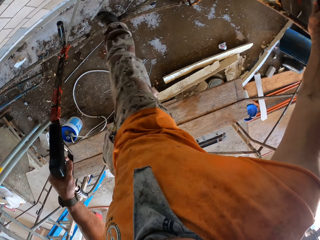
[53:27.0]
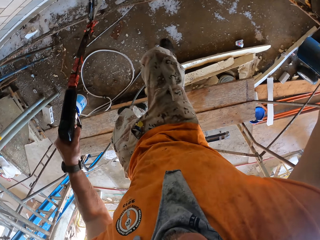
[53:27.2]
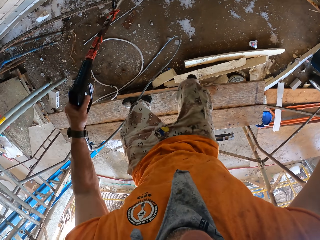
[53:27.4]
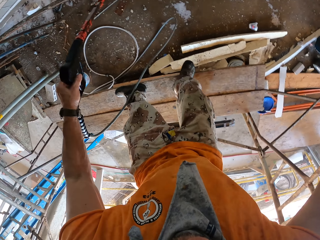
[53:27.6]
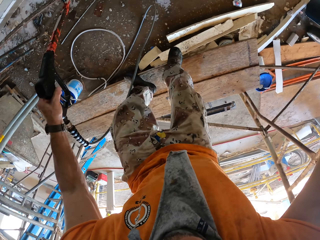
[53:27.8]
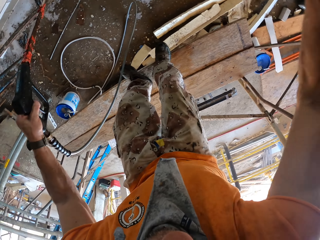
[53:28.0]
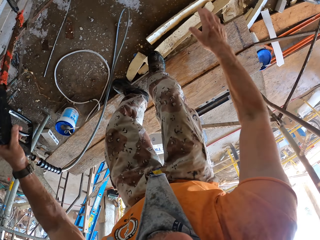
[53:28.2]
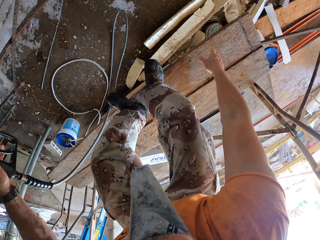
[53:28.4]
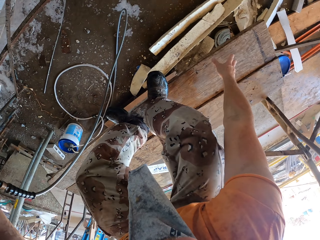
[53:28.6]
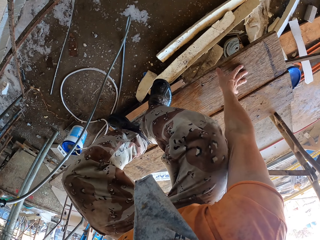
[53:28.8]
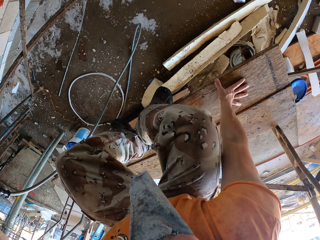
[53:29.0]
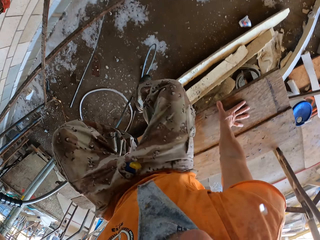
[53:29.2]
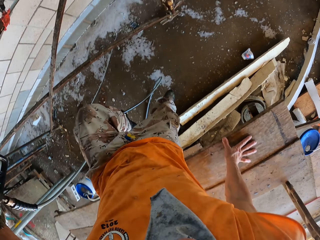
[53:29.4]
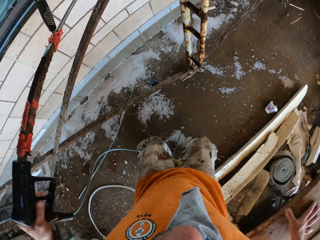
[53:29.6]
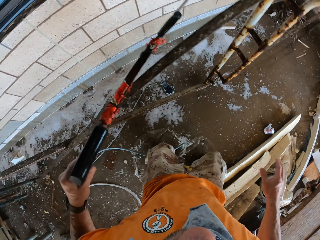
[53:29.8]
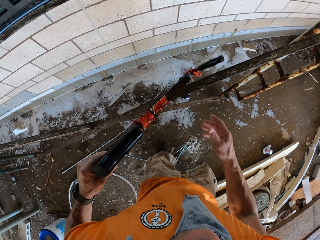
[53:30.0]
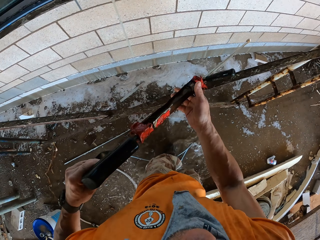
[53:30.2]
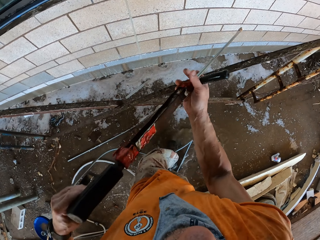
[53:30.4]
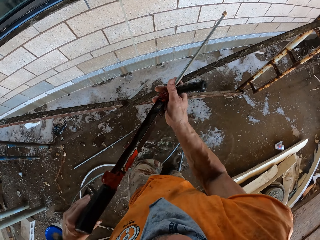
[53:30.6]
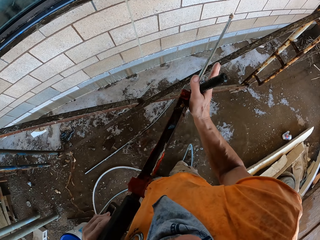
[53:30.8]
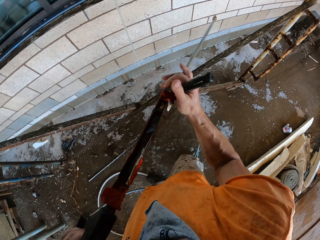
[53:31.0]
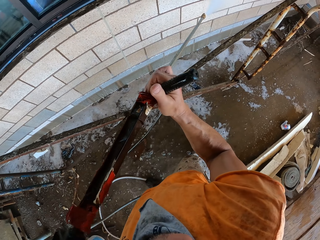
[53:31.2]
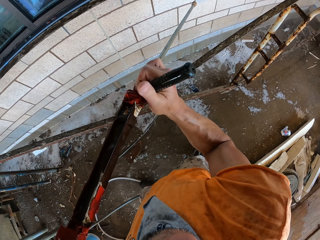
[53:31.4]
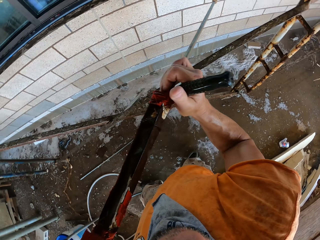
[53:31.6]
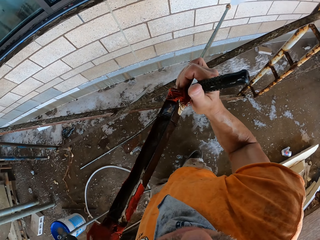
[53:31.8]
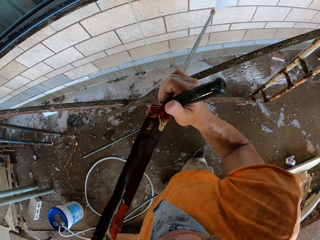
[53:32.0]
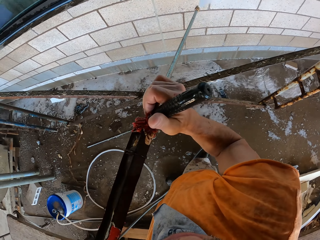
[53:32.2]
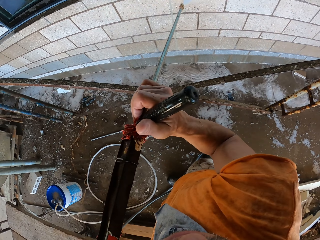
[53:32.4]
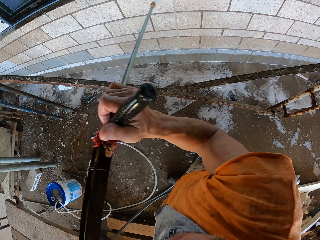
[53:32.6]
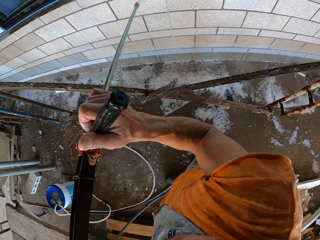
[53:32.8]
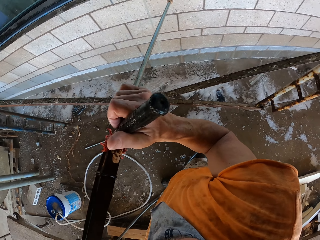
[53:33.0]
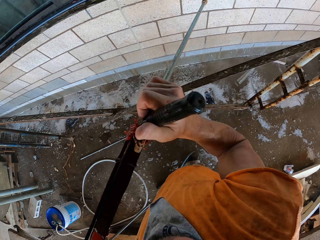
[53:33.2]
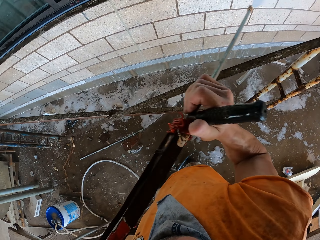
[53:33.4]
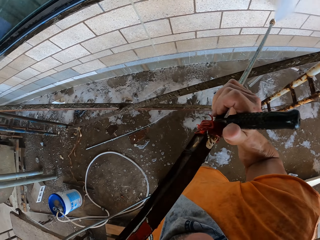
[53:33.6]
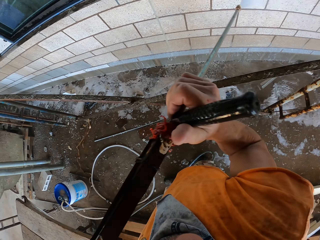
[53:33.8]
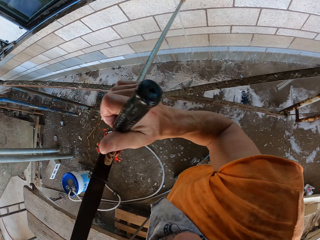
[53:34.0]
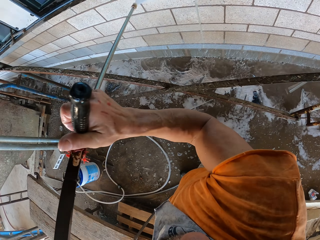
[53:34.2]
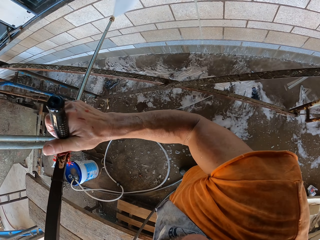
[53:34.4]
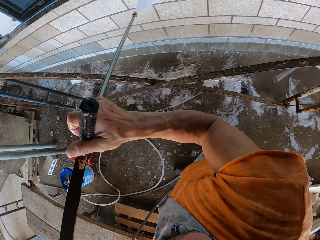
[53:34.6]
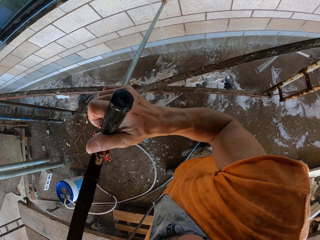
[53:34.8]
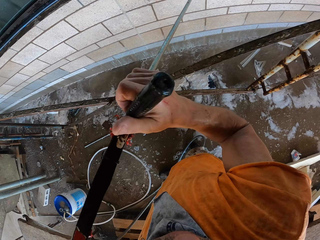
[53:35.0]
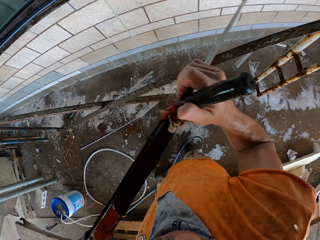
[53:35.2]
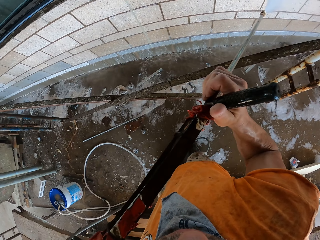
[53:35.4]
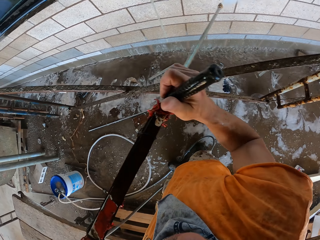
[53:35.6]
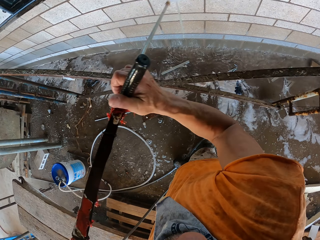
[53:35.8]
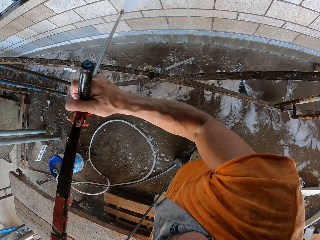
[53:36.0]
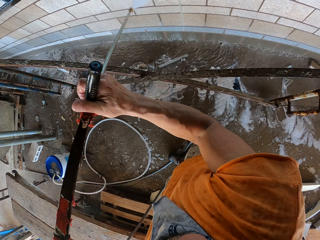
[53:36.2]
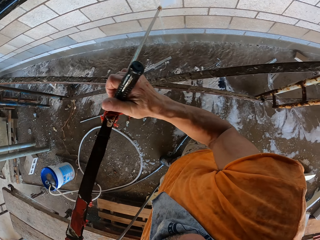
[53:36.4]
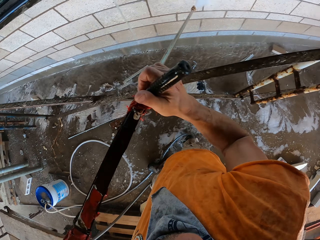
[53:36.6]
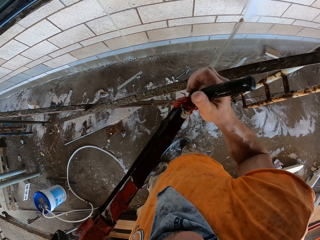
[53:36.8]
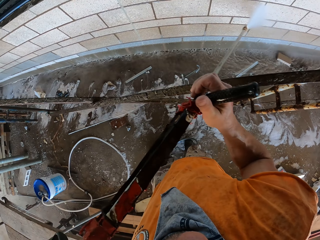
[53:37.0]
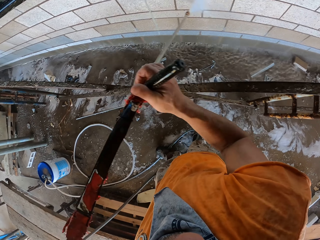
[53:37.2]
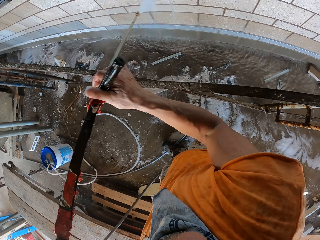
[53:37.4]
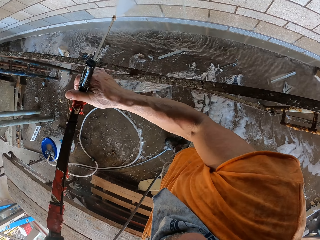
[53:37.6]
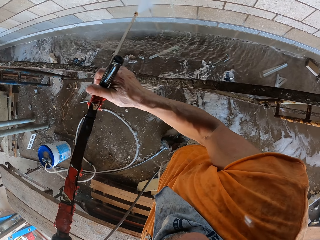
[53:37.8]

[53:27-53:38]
The camera wearer moves on the stand. They jump down. They step on the ground. They spray the wall. They clean the wall with a high pressure washer.

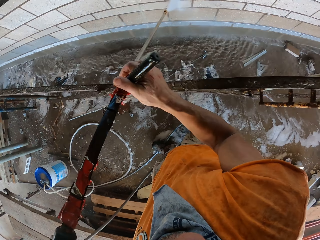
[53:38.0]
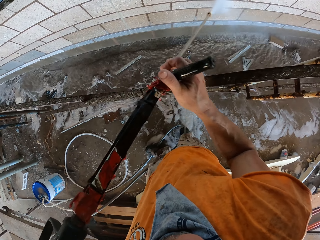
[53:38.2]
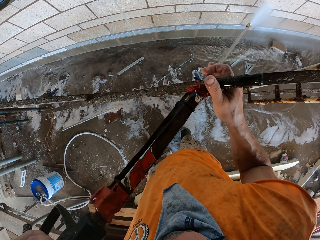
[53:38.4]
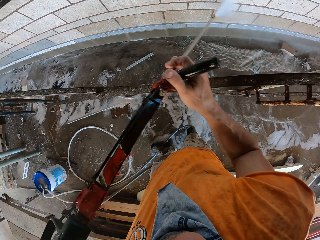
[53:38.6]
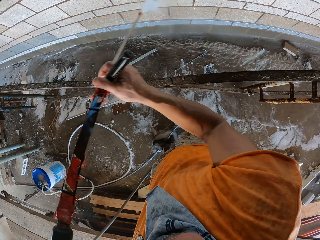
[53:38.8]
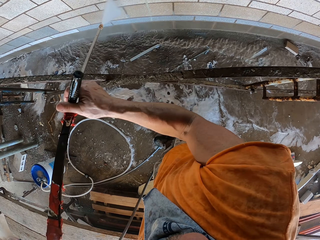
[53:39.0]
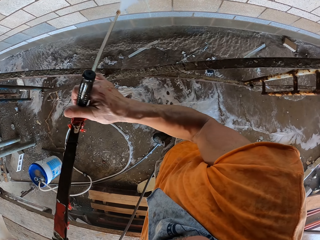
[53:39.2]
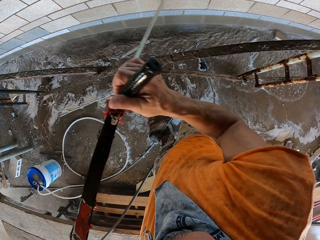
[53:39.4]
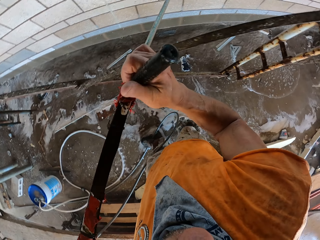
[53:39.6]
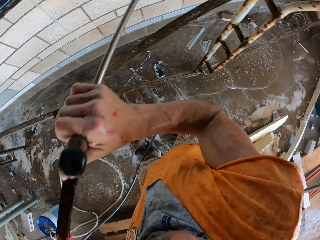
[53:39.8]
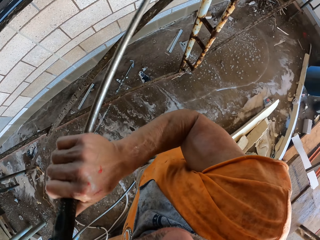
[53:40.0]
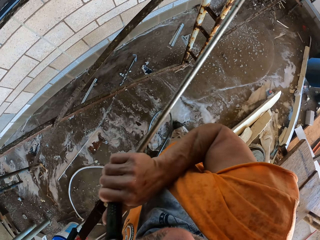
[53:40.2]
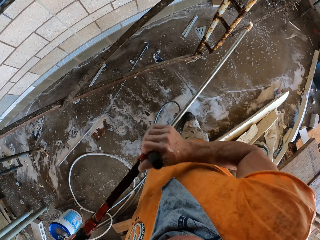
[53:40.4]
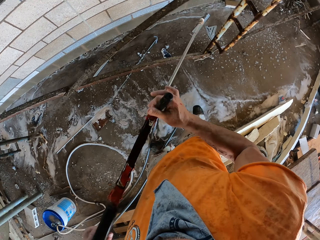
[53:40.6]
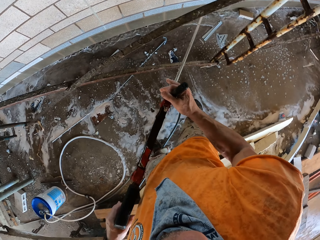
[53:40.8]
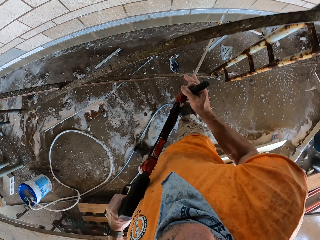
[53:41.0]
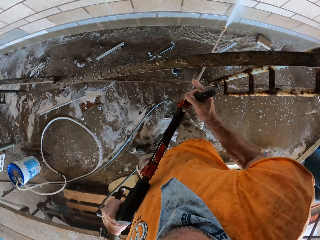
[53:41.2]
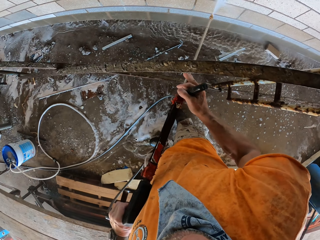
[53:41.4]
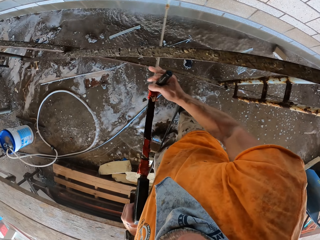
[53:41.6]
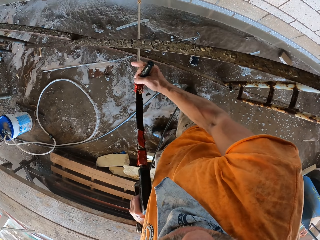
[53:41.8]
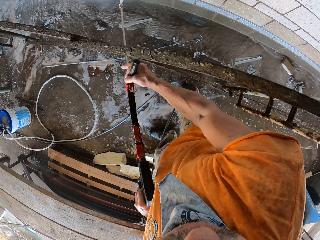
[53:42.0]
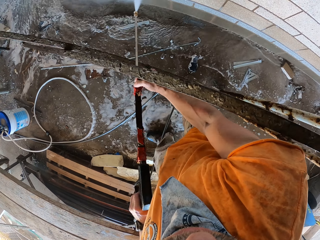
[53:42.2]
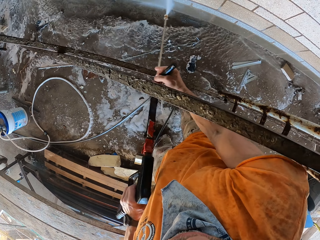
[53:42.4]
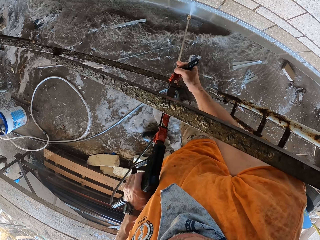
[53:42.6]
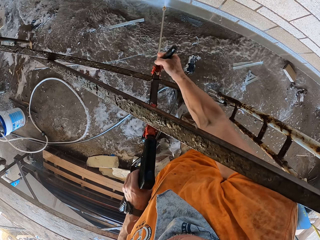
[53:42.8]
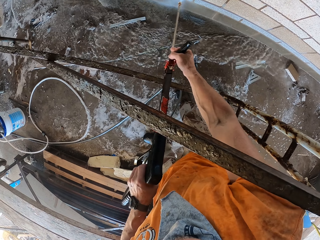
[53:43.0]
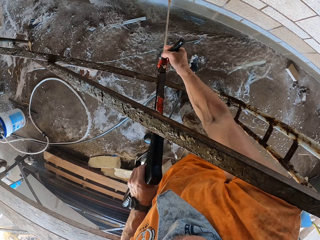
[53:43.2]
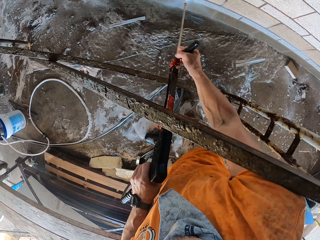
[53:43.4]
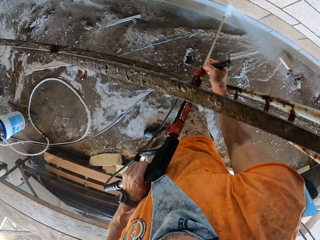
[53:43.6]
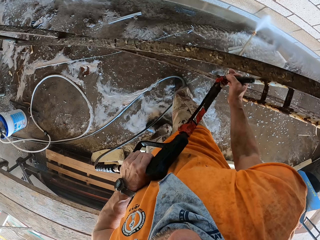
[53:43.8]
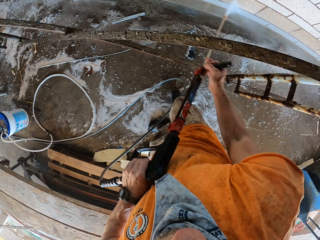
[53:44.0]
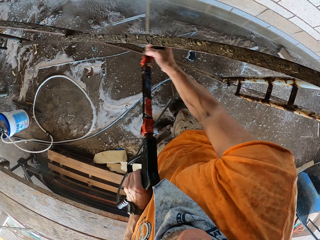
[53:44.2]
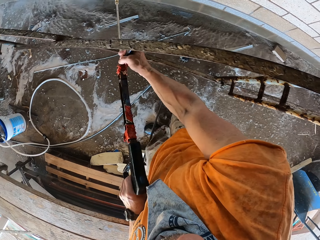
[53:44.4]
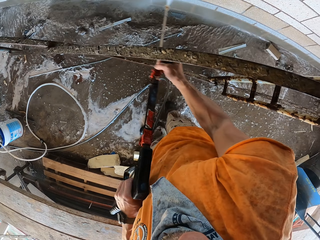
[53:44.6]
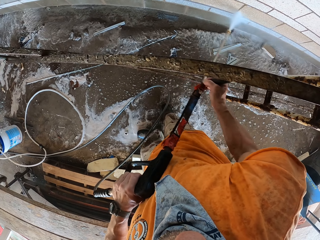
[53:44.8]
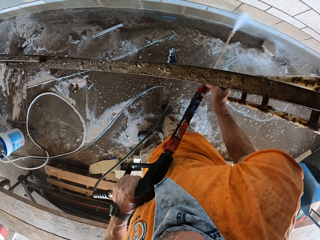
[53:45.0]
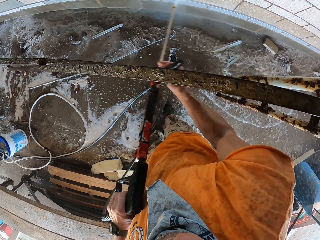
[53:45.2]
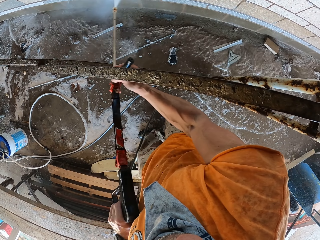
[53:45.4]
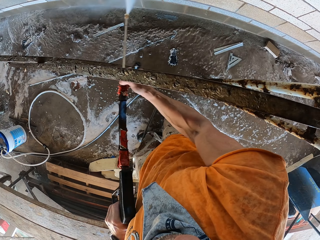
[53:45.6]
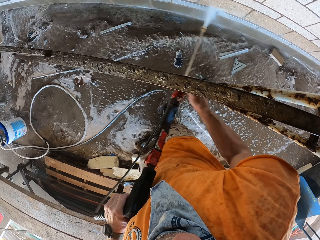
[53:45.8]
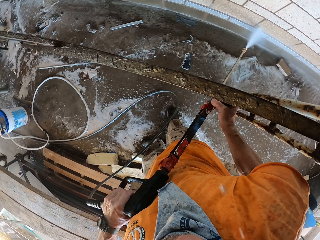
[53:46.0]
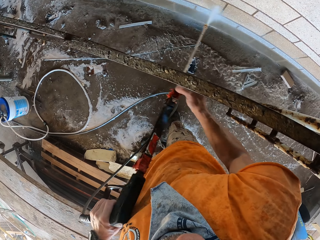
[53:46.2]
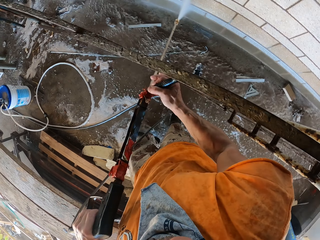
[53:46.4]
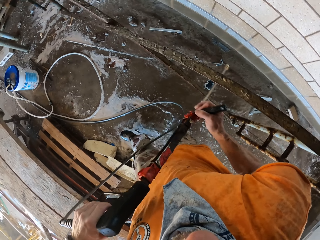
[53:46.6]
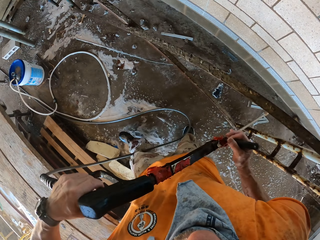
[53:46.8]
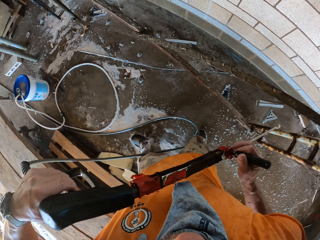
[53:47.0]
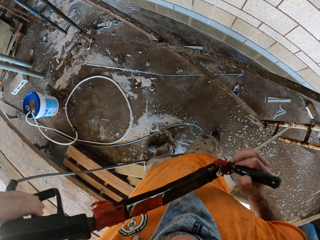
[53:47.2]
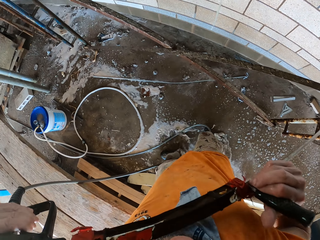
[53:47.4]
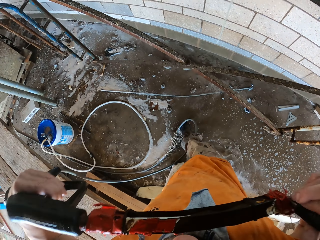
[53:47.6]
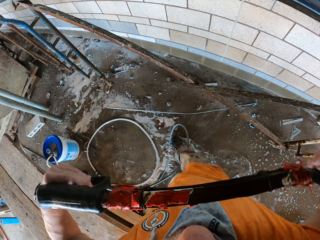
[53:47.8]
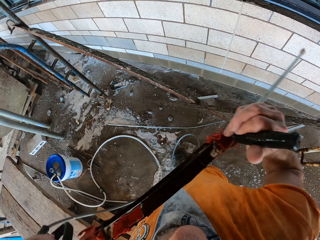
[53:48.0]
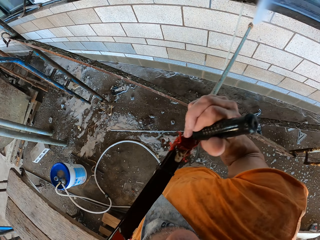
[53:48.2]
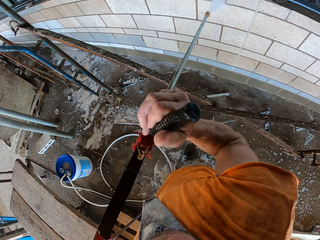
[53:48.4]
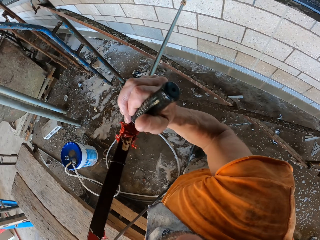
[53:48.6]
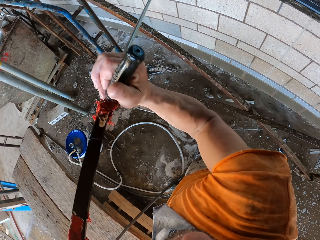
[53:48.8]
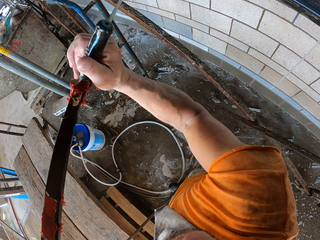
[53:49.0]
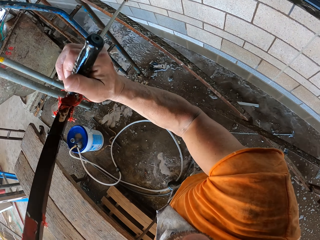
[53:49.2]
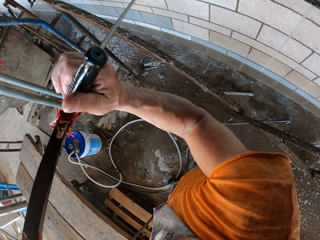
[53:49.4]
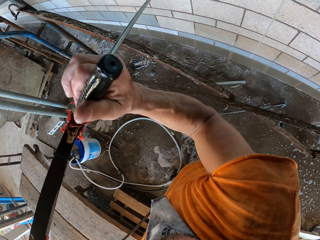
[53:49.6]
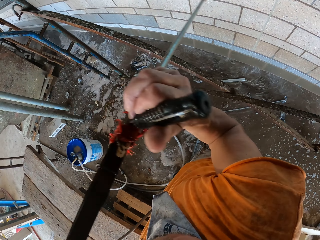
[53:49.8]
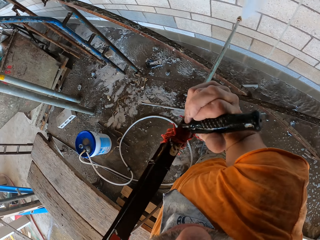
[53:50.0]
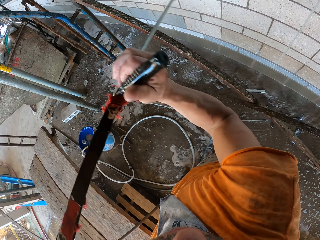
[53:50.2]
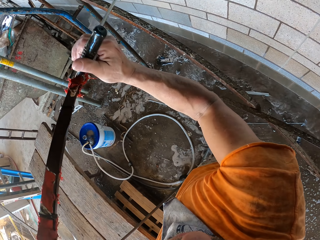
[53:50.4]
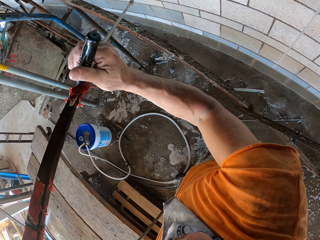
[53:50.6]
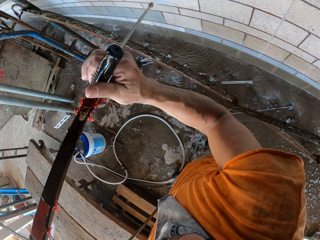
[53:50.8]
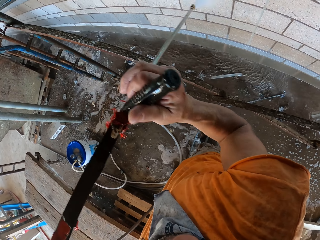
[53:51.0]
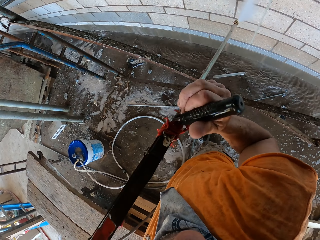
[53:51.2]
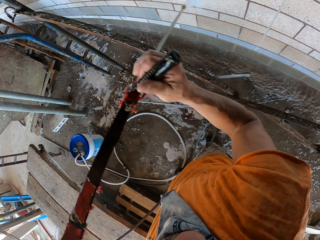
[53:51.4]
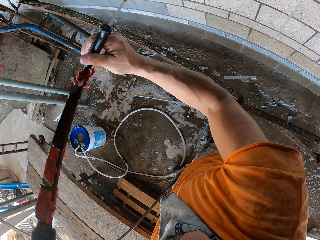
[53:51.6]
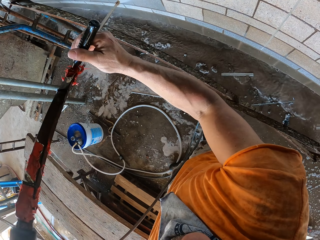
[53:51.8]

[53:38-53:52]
The camera wearer switches off the high pressure washer. They clean the wall with the high pressure washer. They switch off the high pressure washer. They clean the wall with the high pressure washer.
